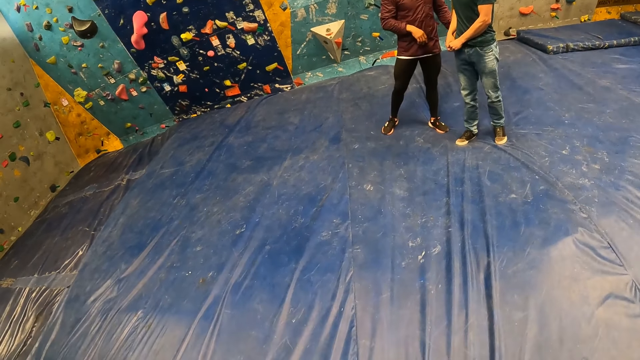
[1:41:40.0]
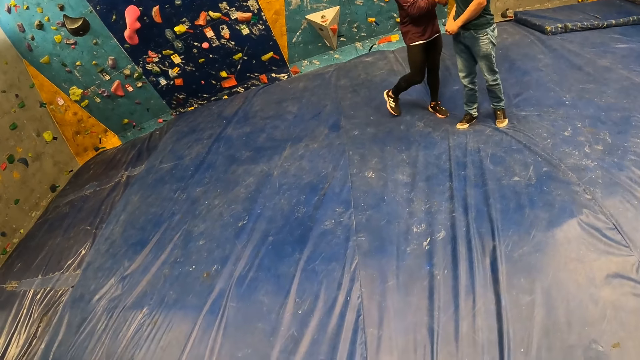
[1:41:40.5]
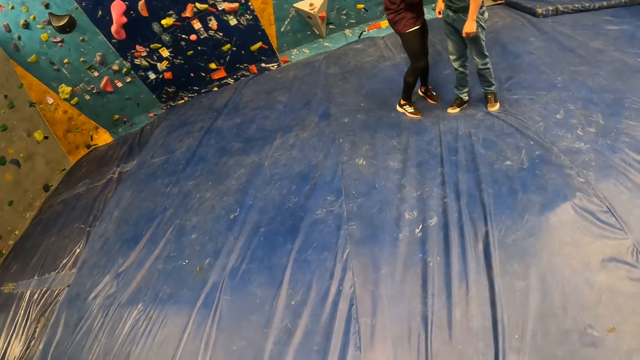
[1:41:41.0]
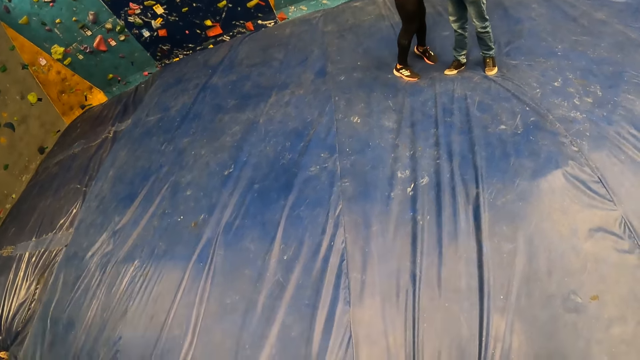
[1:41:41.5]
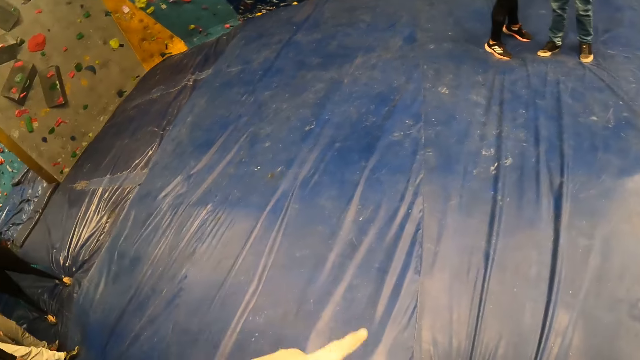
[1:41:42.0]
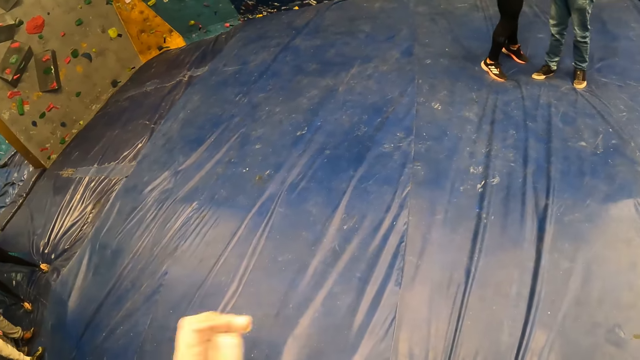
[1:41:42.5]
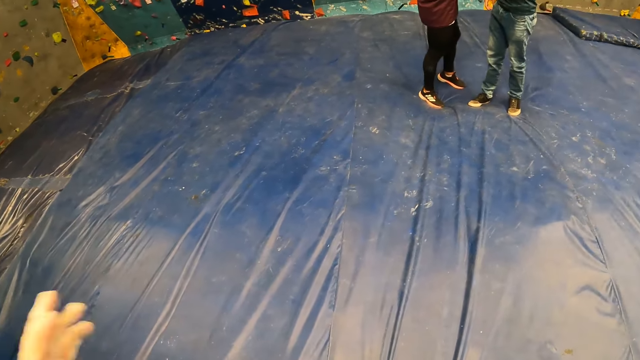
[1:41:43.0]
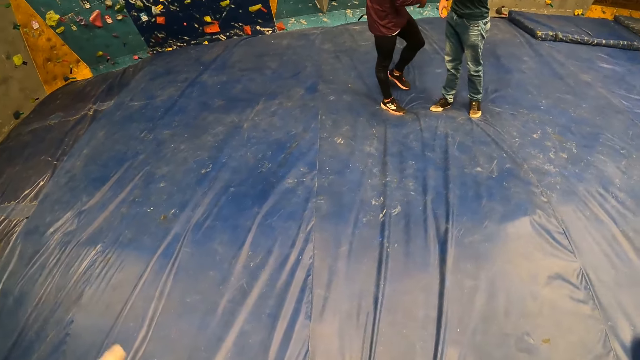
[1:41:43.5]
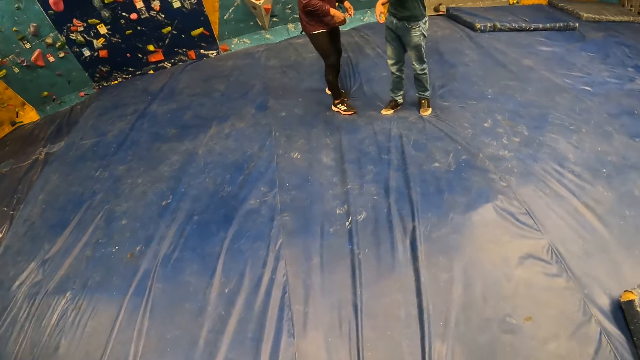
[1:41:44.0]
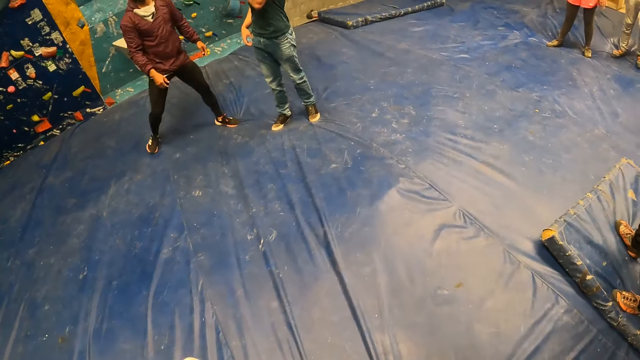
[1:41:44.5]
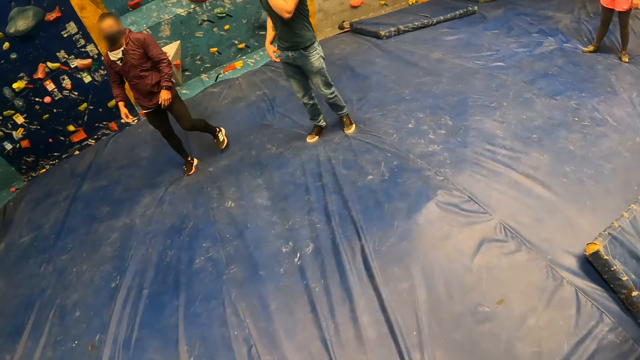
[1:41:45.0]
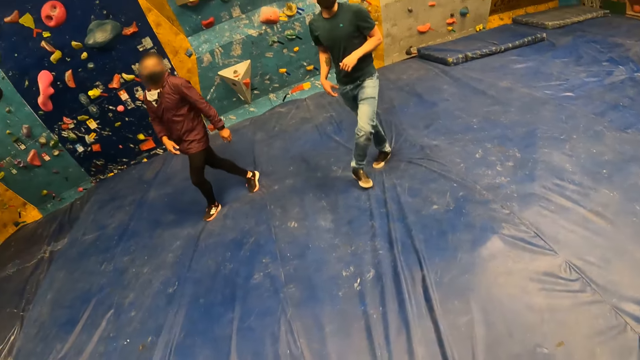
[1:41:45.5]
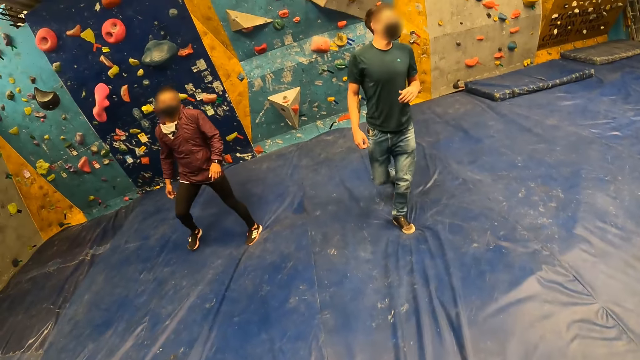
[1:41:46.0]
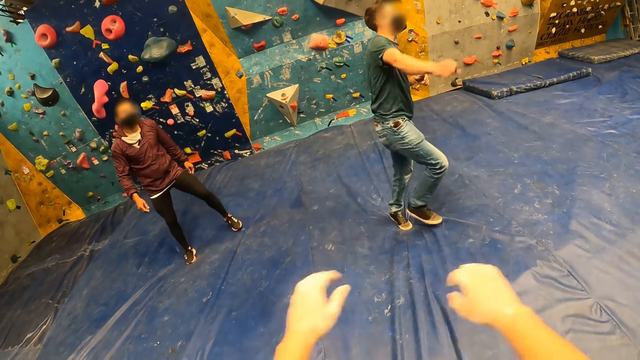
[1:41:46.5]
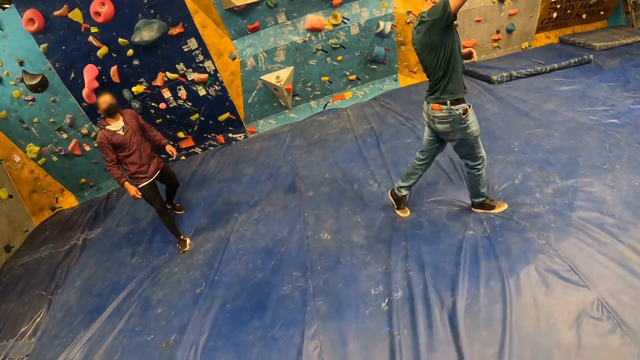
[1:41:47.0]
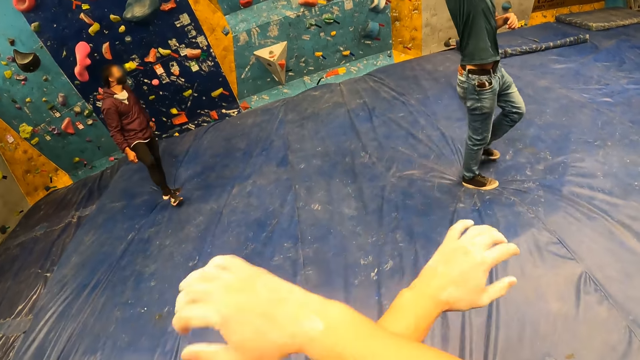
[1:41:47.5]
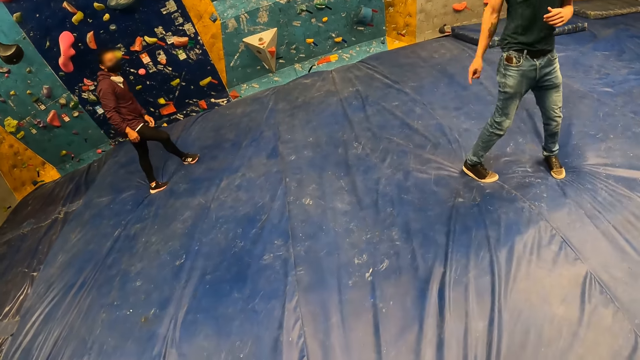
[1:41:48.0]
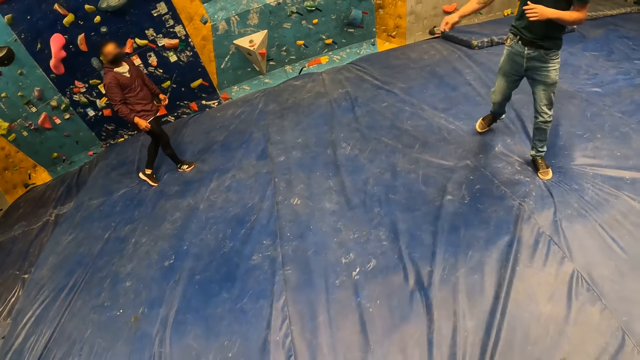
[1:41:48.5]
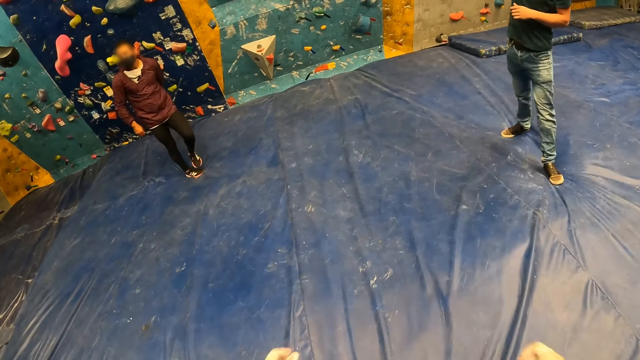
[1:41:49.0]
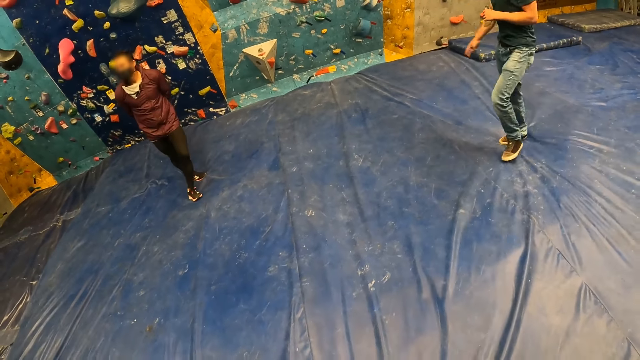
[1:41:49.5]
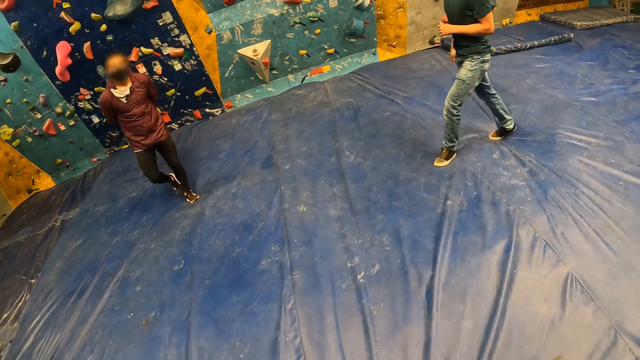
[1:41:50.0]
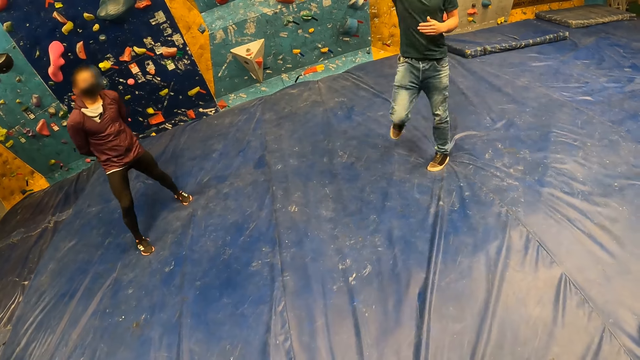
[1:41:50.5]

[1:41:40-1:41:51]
The camera wearer shakes hands. The man adjusts his mask on his face with his left hand.

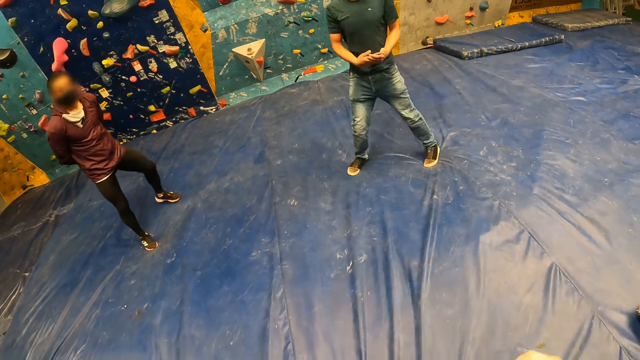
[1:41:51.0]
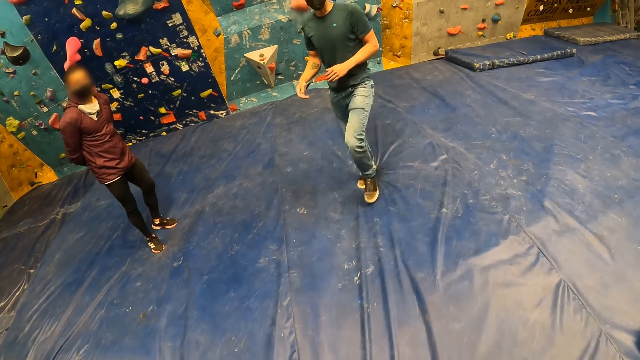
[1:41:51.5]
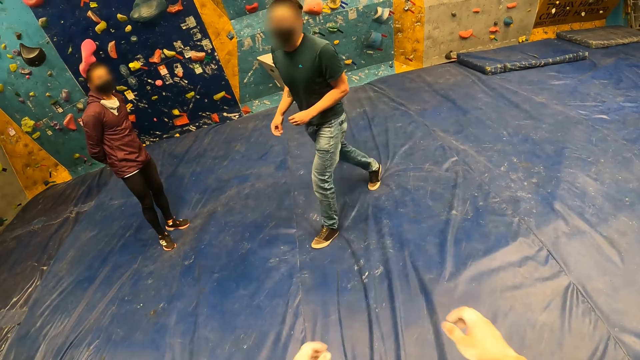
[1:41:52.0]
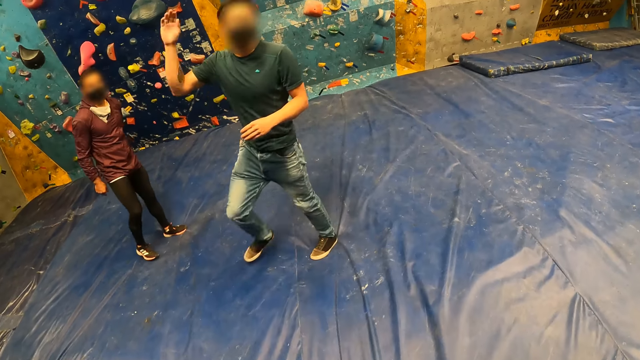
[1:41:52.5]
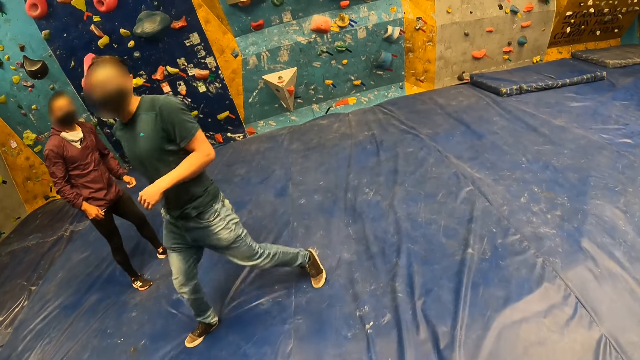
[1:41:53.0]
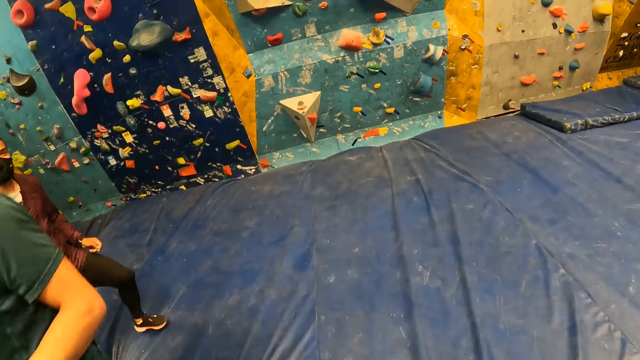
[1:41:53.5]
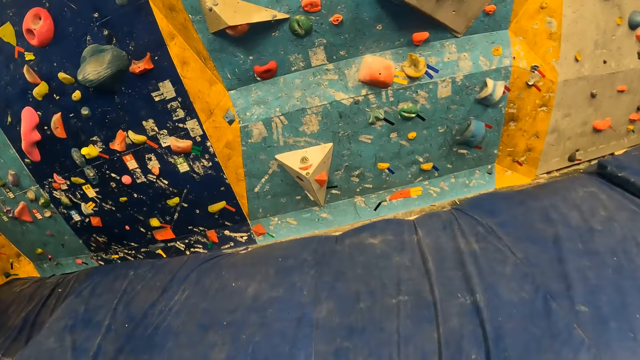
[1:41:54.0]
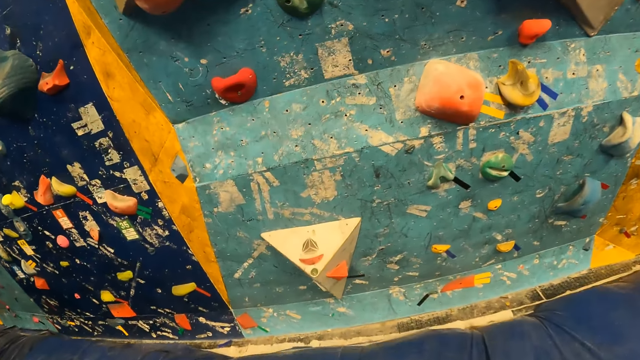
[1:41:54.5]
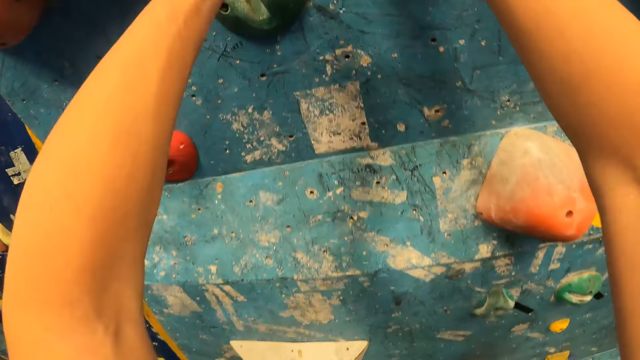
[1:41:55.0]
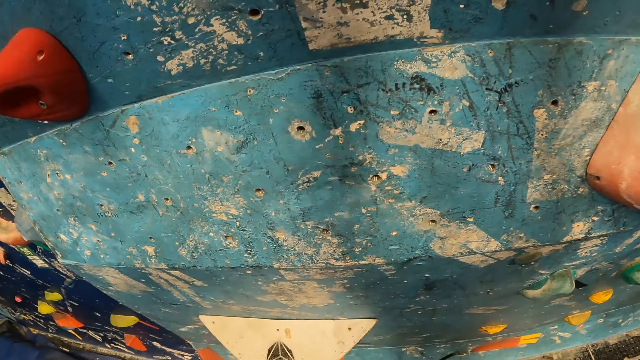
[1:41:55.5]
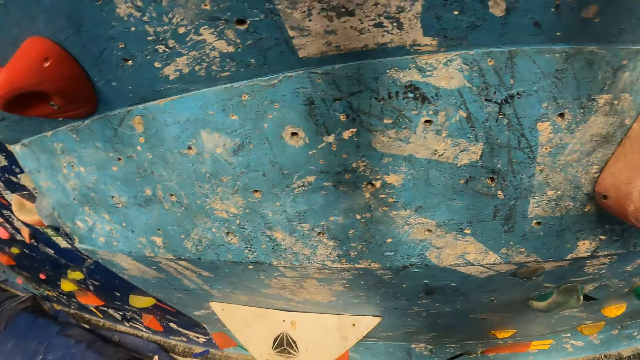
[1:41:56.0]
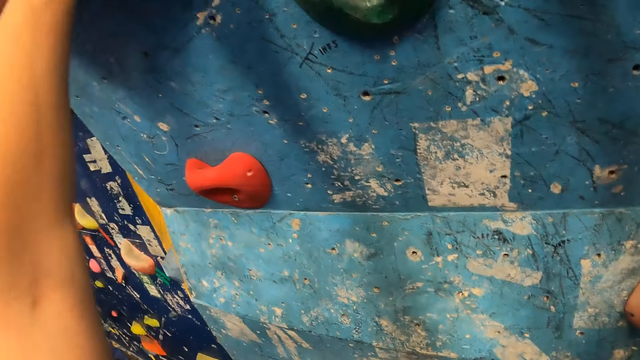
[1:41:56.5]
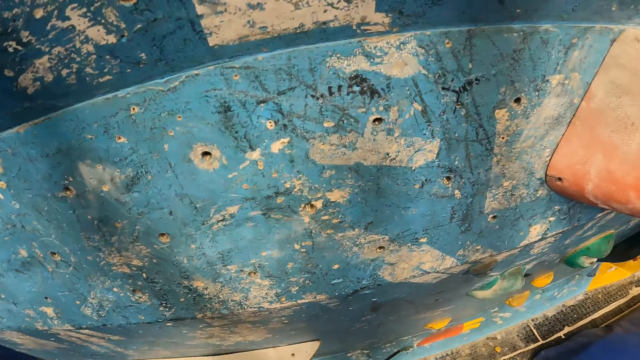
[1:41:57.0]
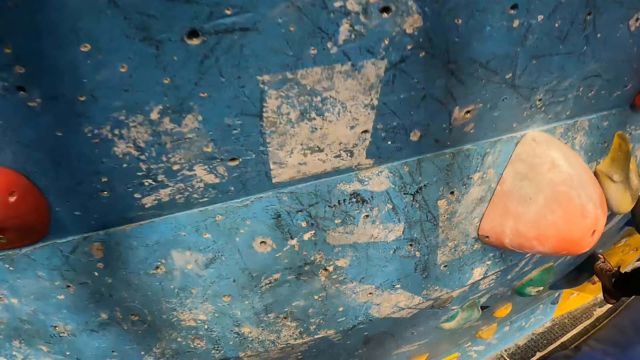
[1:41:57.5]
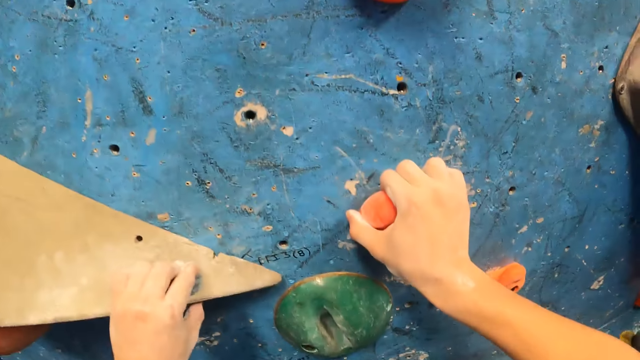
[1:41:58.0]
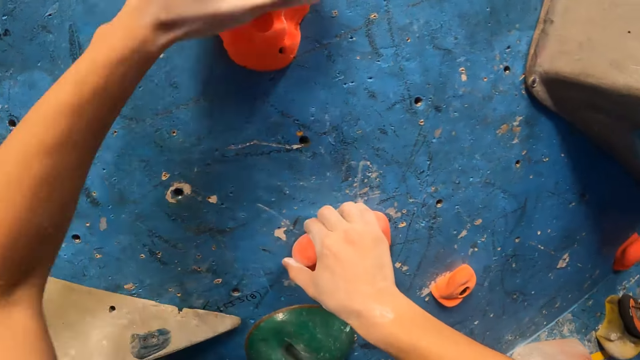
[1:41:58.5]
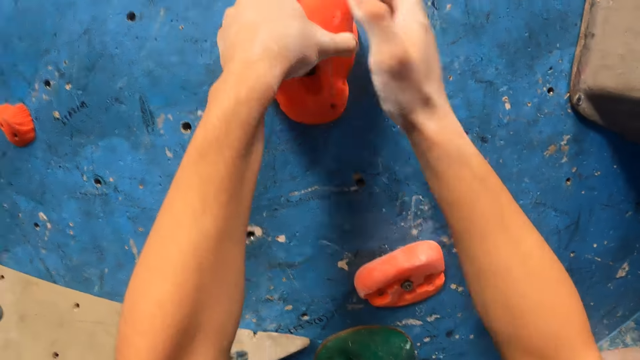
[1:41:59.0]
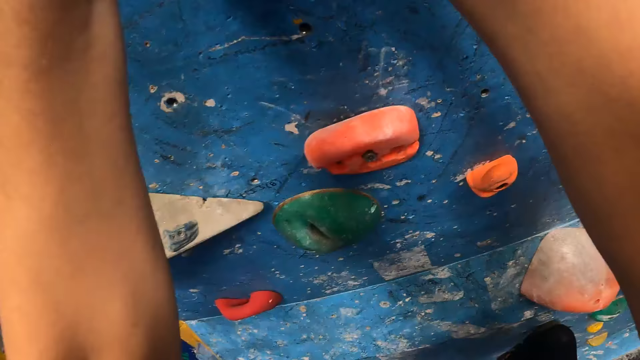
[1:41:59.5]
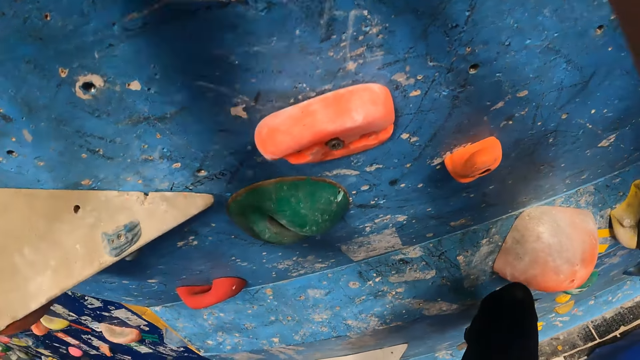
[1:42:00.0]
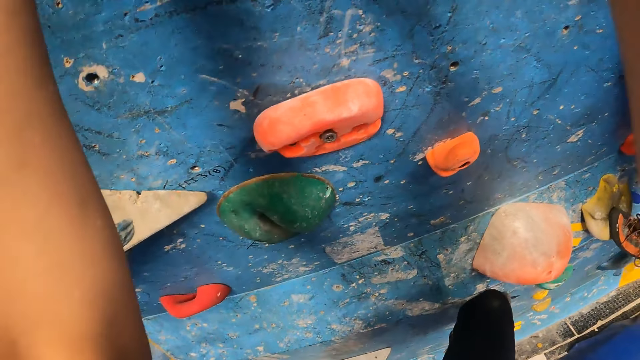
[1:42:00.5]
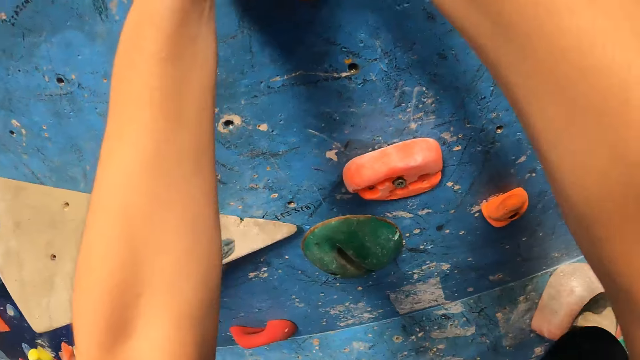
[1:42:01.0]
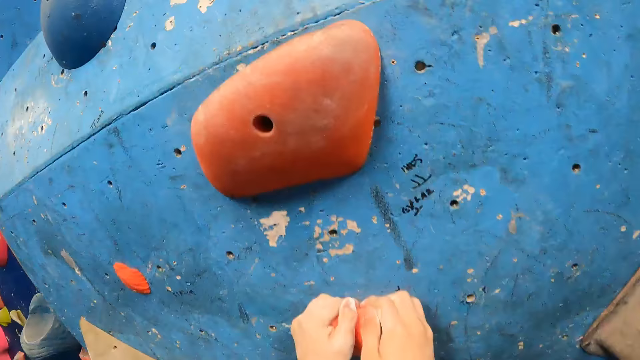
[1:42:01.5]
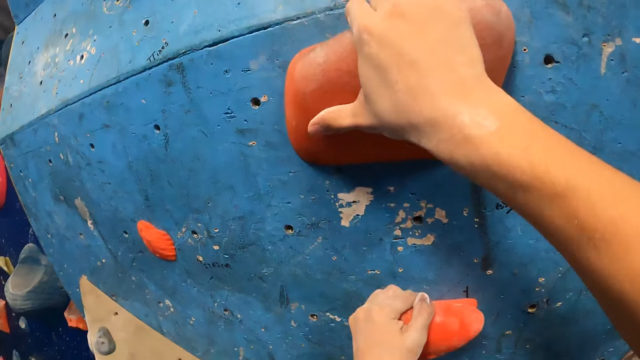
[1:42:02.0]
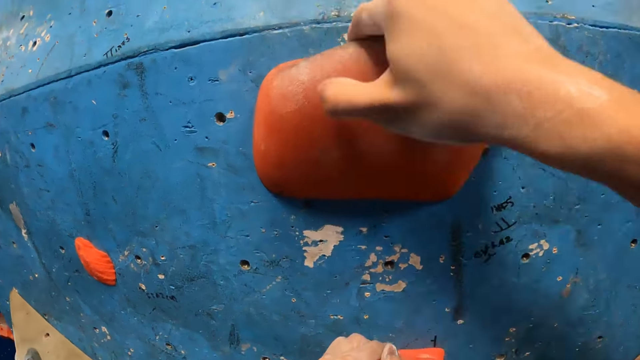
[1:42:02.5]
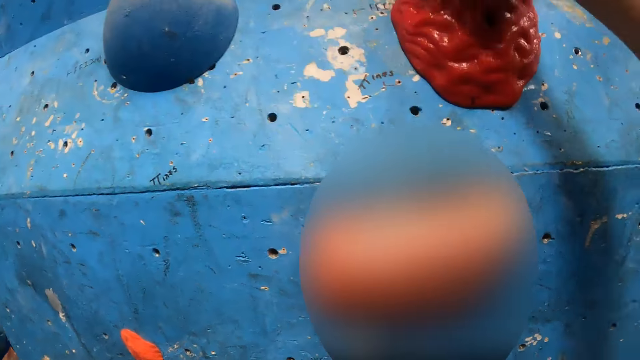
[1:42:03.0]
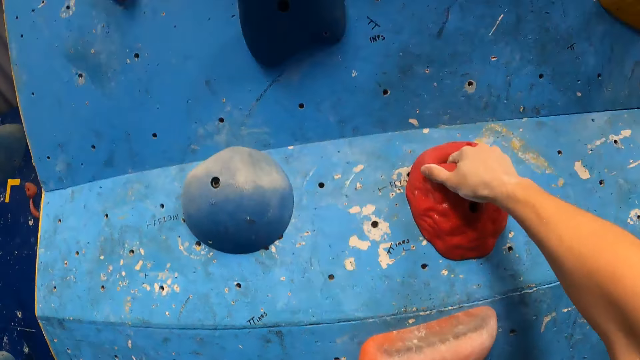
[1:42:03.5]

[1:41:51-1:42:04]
The camera wearer walks towards the wall. They run. They climb the wall.
